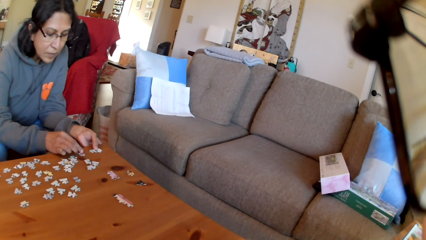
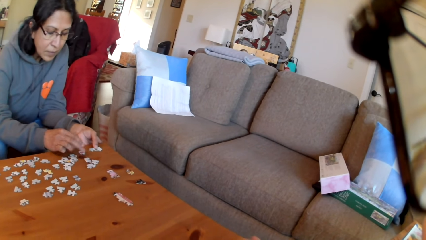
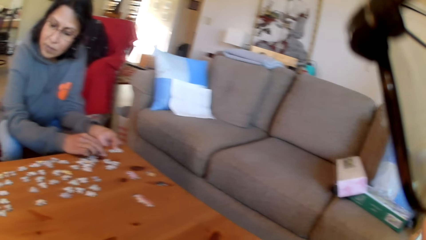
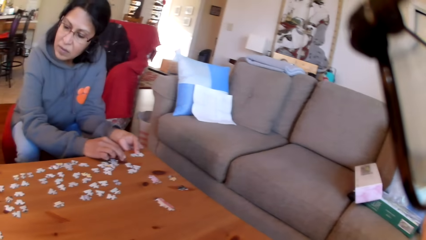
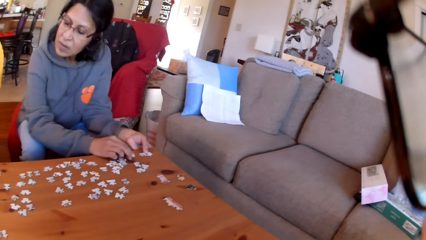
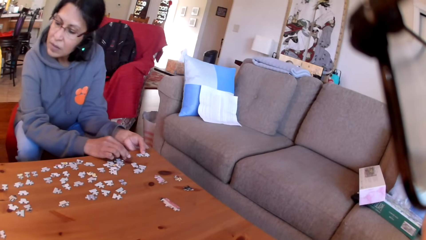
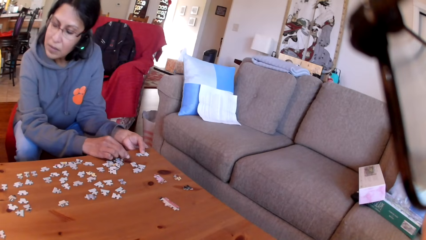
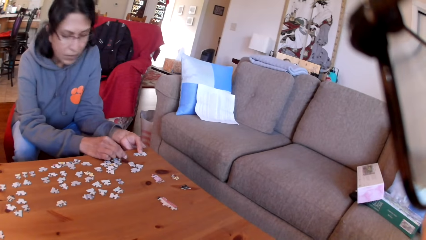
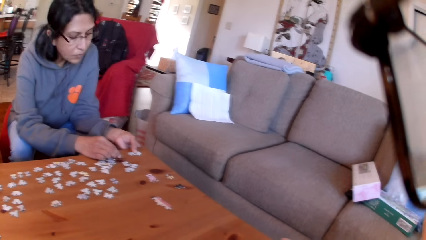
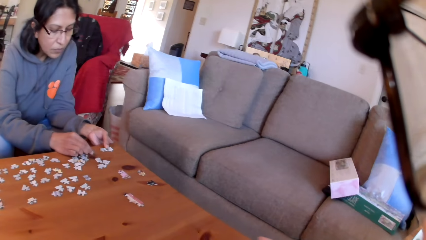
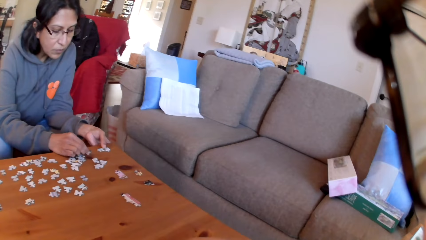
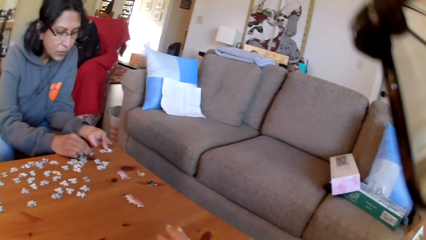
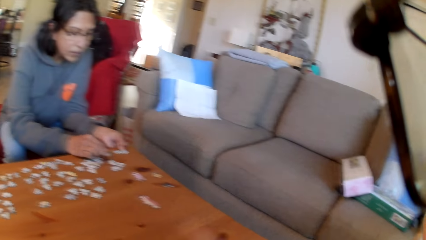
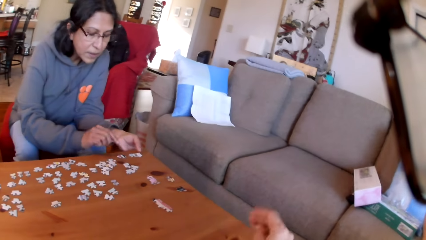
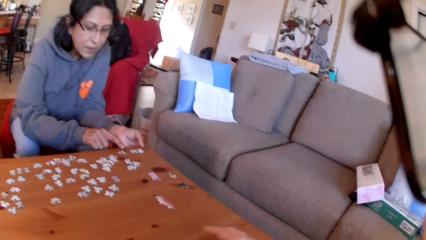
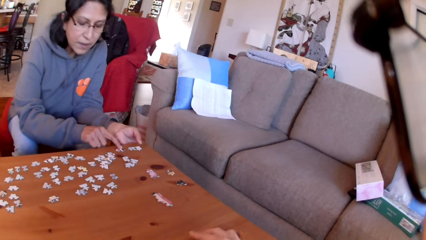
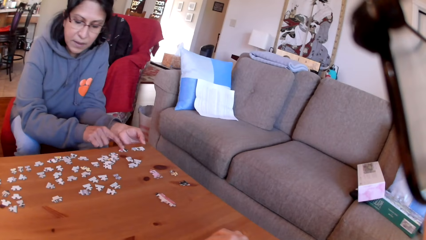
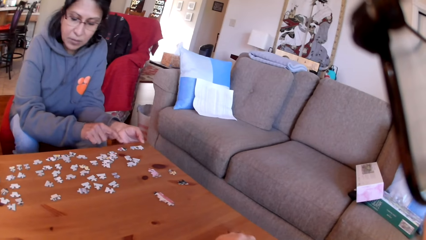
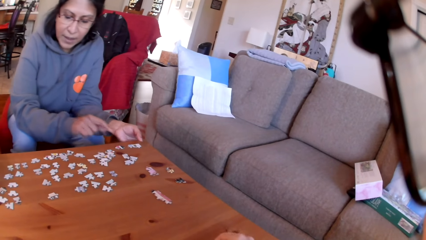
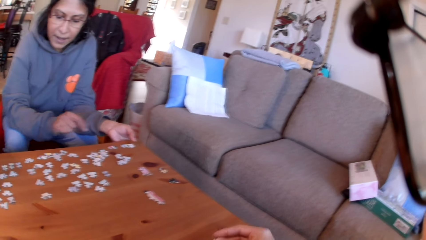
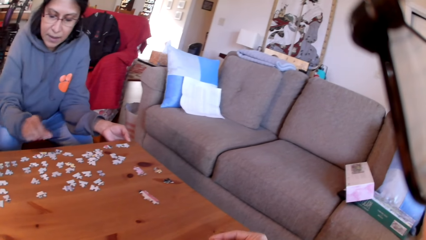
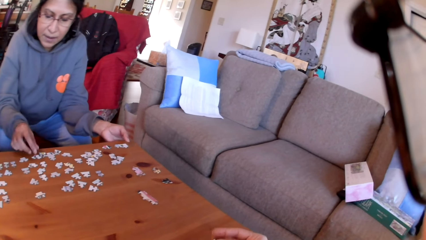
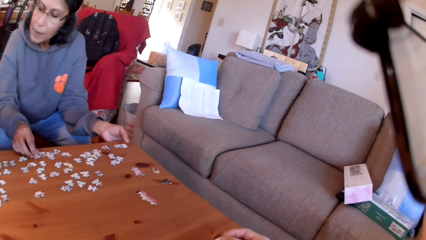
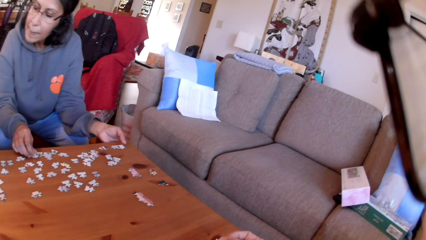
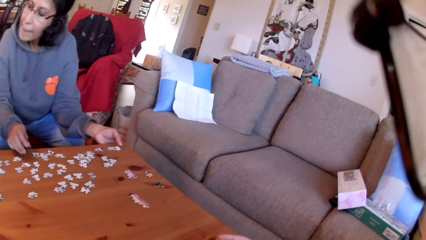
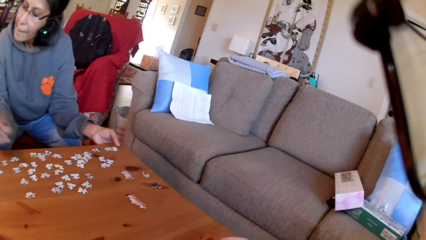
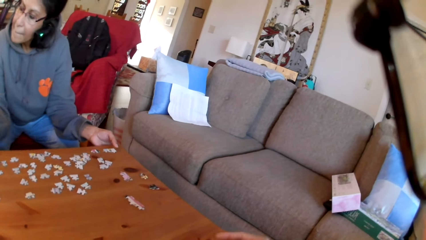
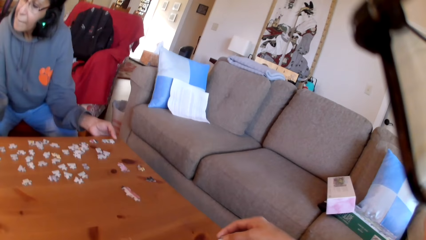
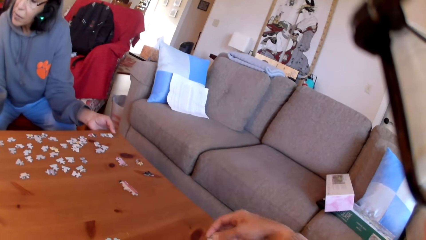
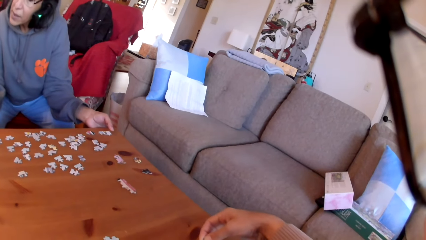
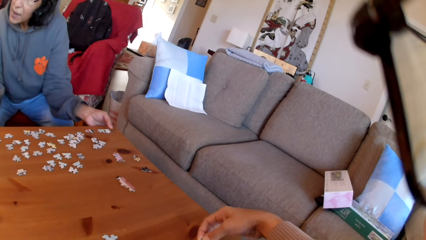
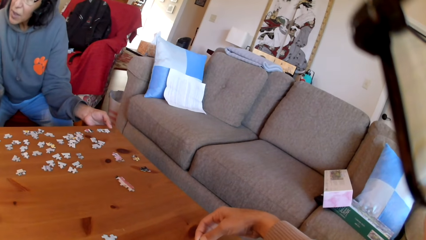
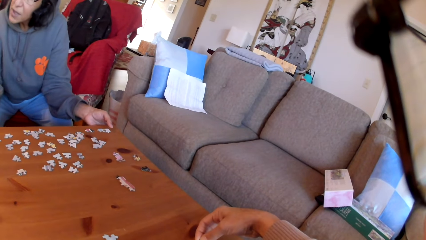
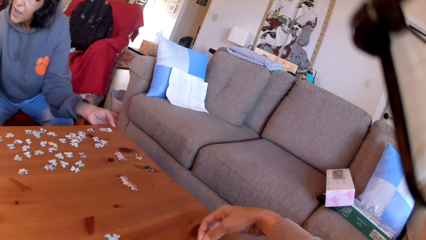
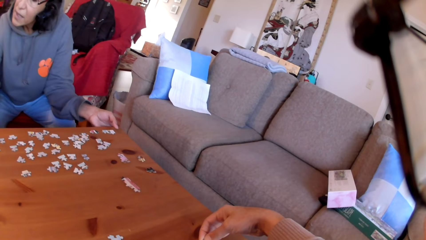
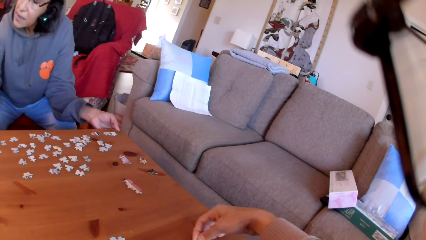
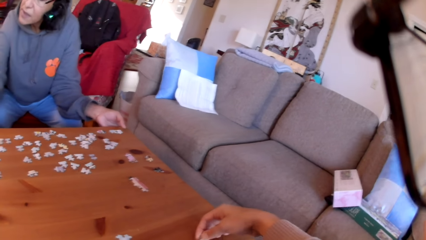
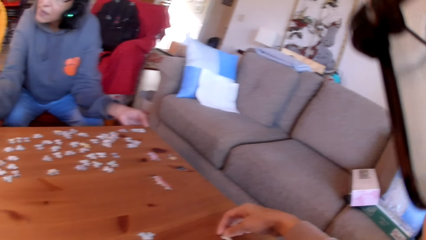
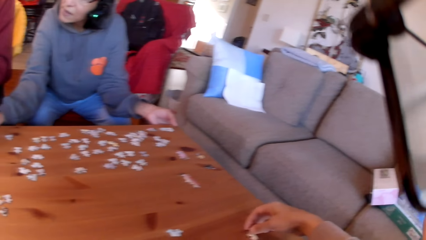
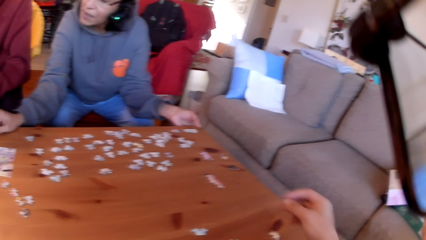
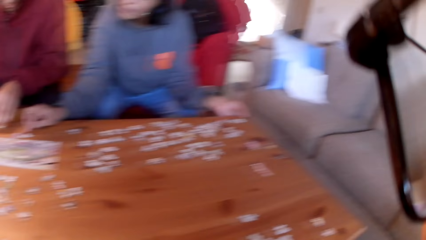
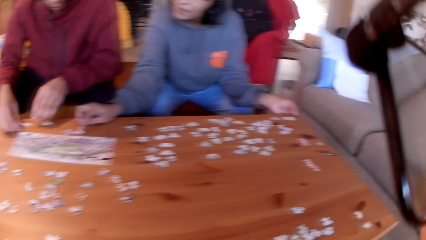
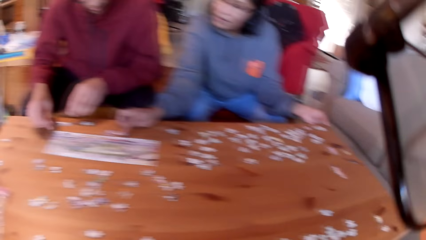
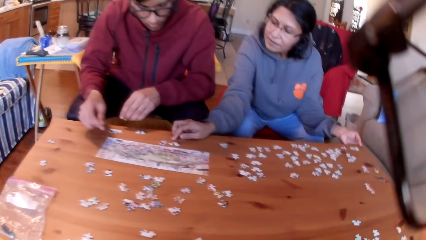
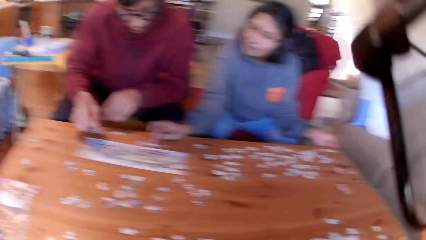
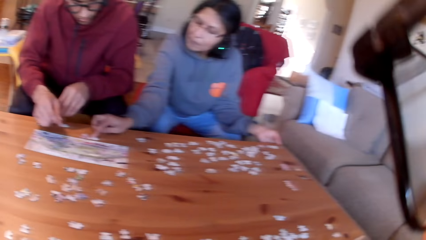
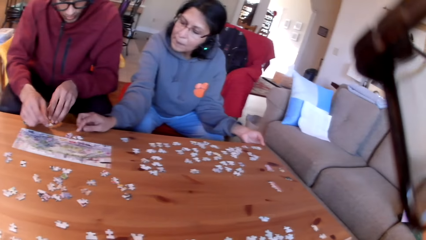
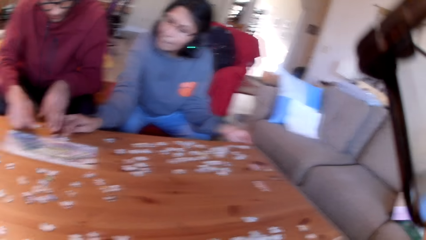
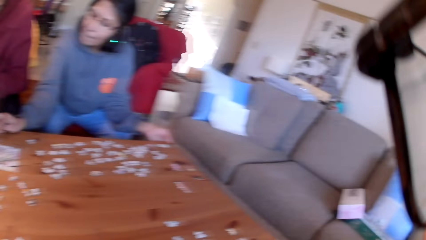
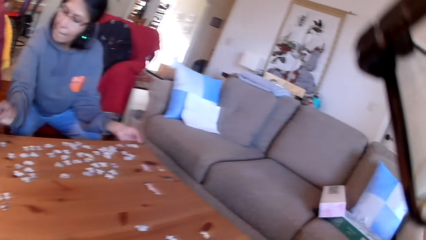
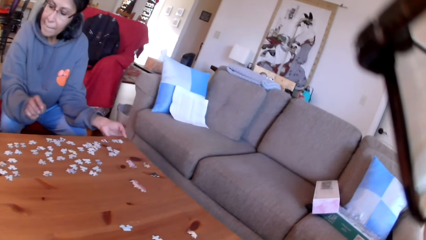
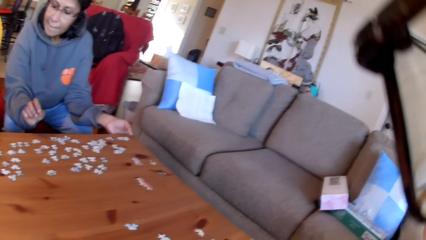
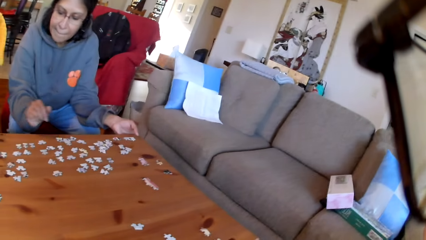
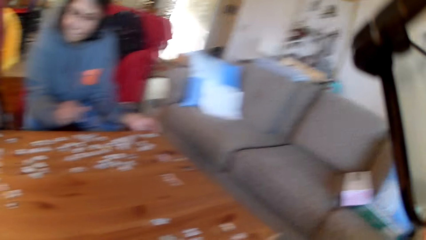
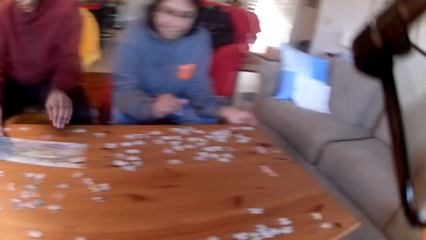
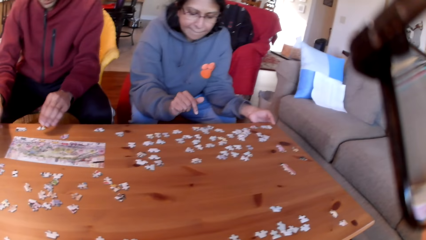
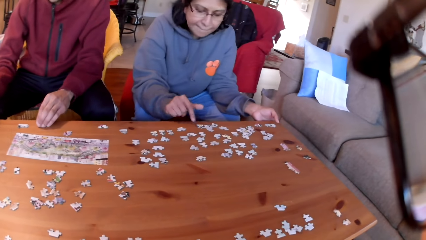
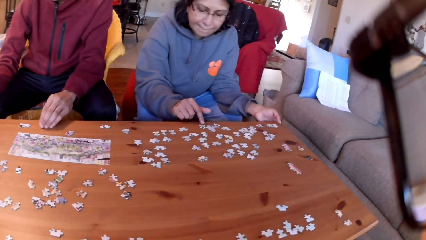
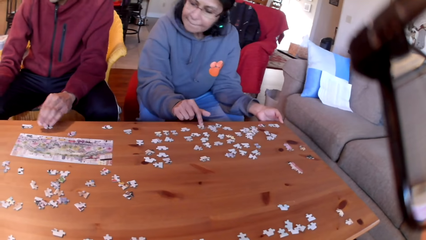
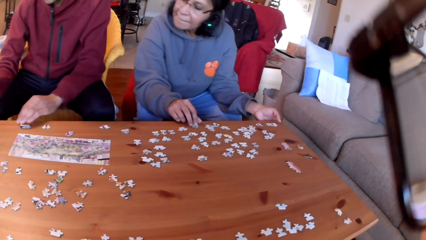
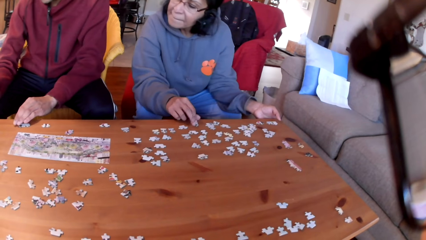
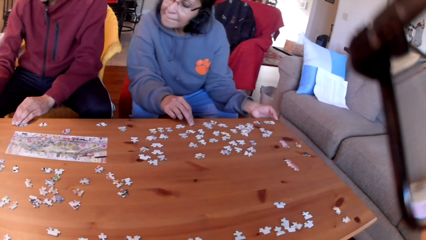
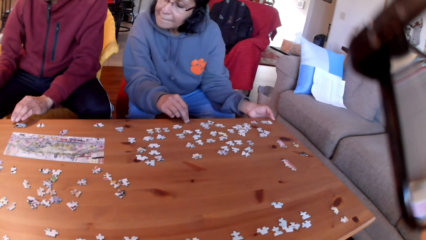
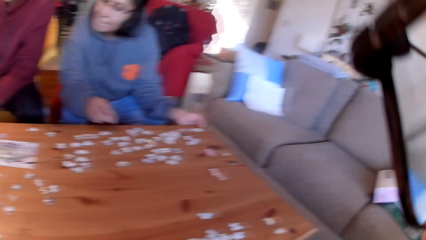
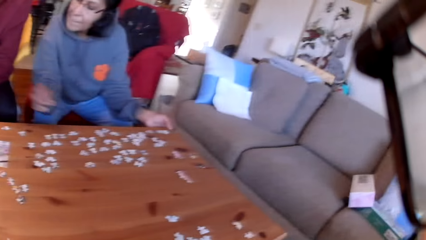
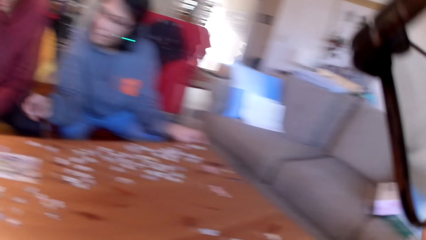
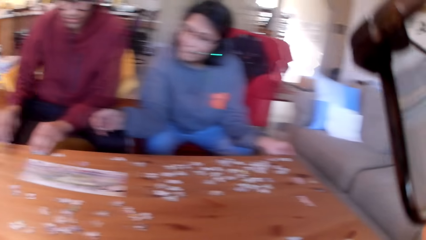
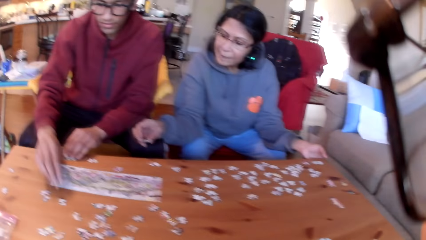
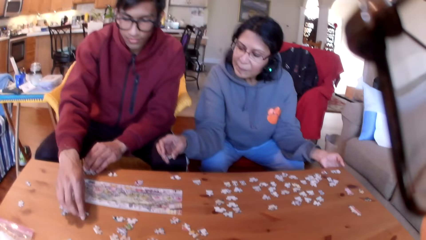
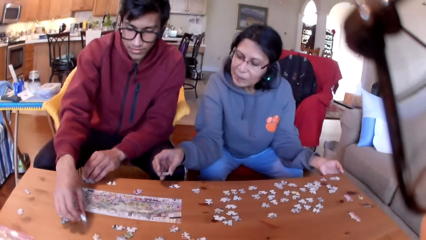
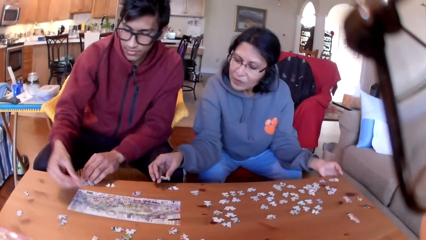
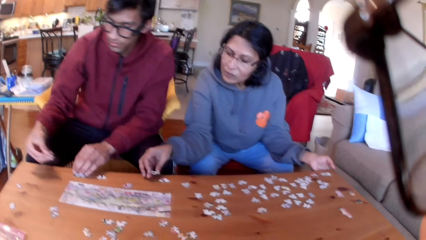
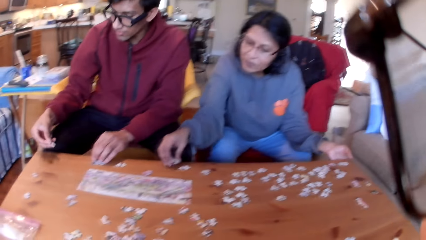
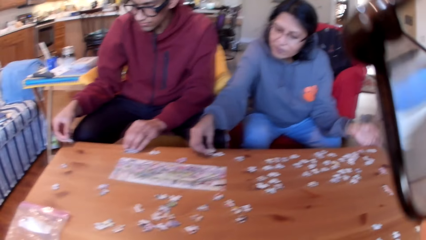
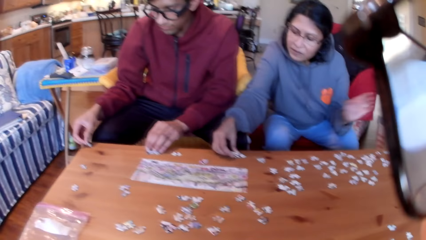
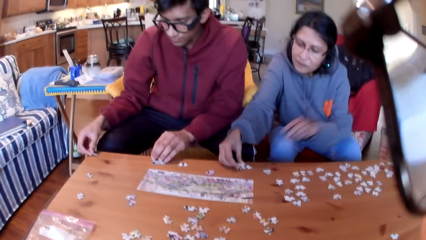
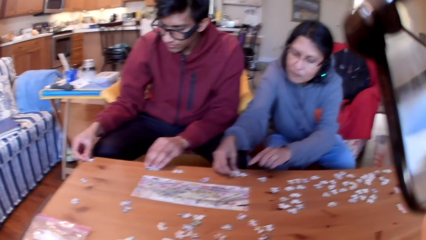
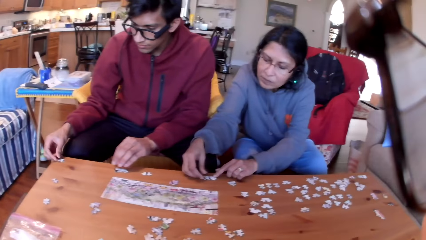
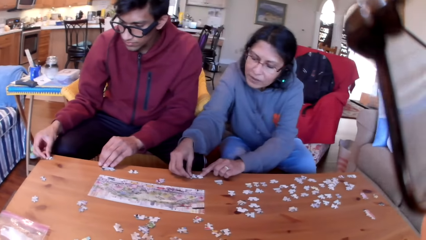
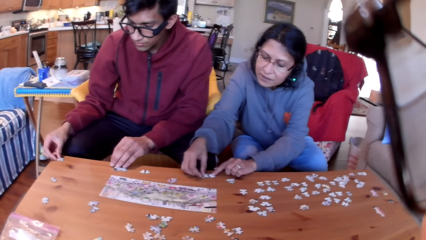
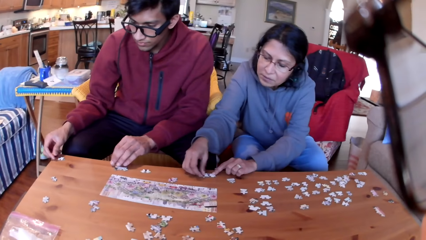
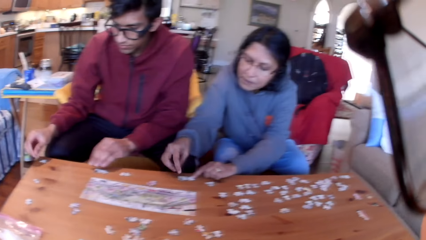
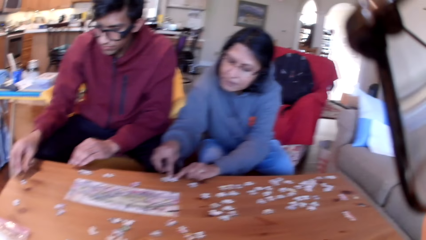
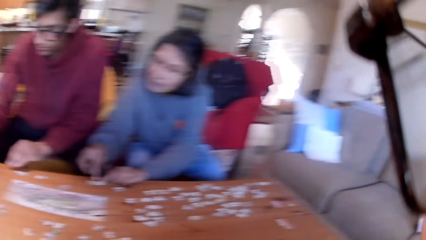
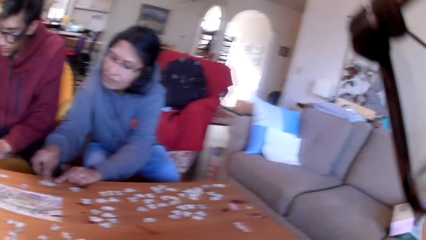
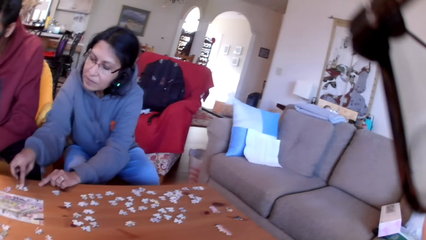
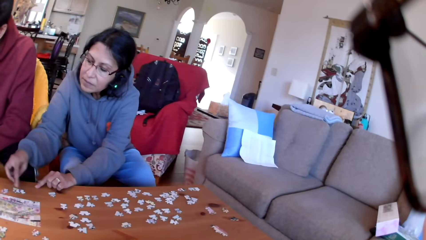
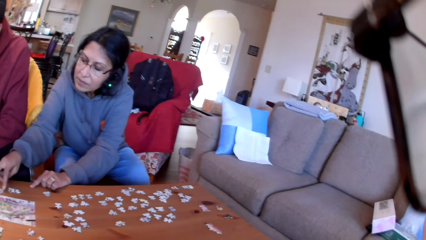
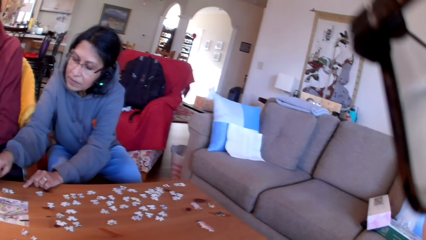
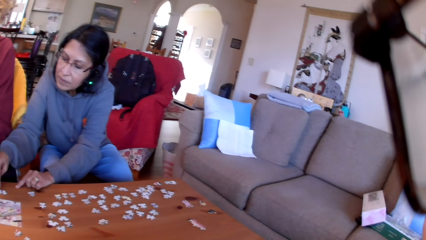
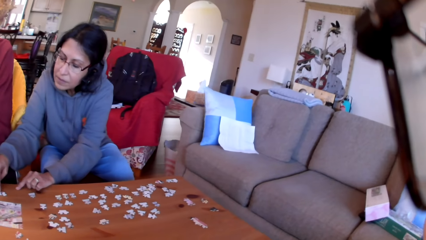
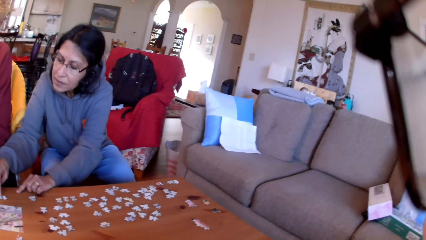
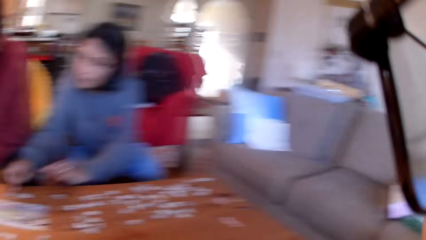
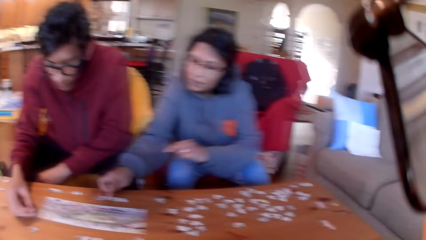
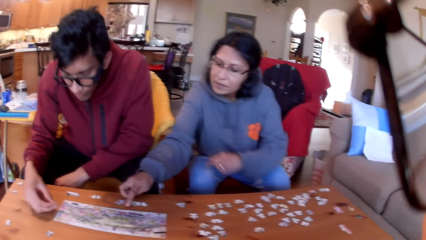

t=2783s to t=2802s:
The camera wearer puts the puzzle on the table. They arrange the jigsaw puzzles. They join the puzzles. A man touches the puzzles and arranges the jigsaw puzzle. The camera wearer looks at the table. A woman points at a jigsaw puzzle and picks up a jigsaw puzzle. The man picks up a jigsaw puzzle. The woman joins a puzzle and arranges the jigsaw puzzle. The camera wearer looks at the colleagues.
